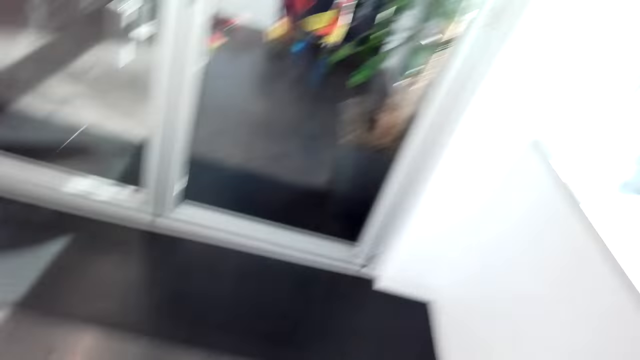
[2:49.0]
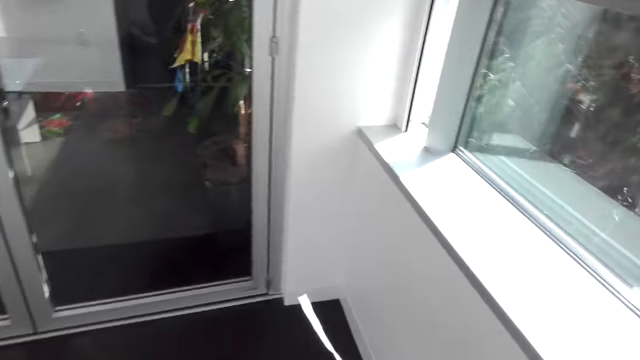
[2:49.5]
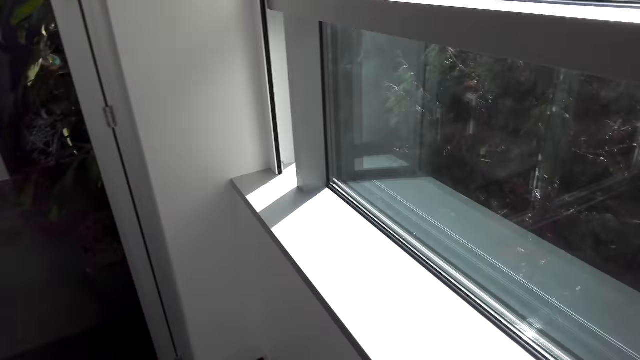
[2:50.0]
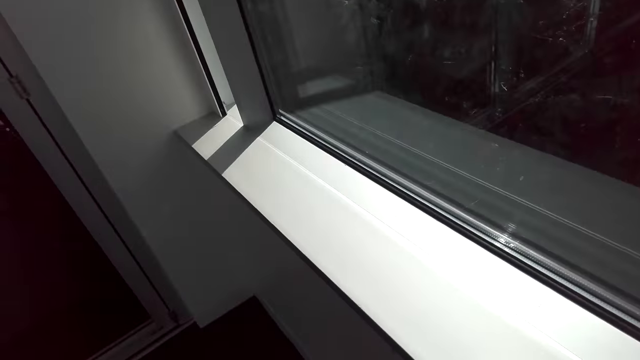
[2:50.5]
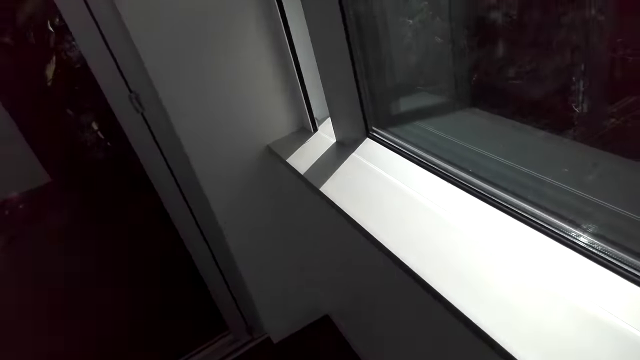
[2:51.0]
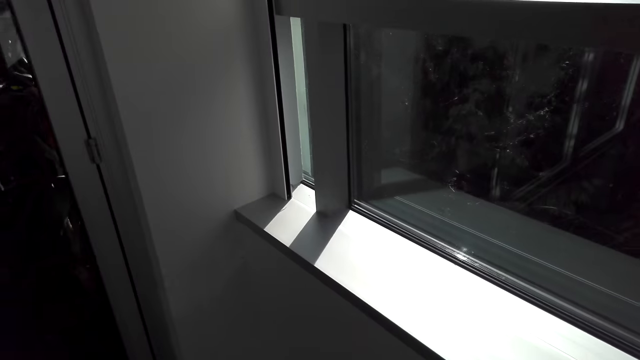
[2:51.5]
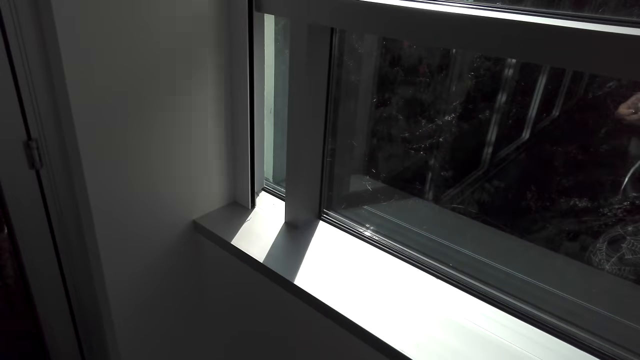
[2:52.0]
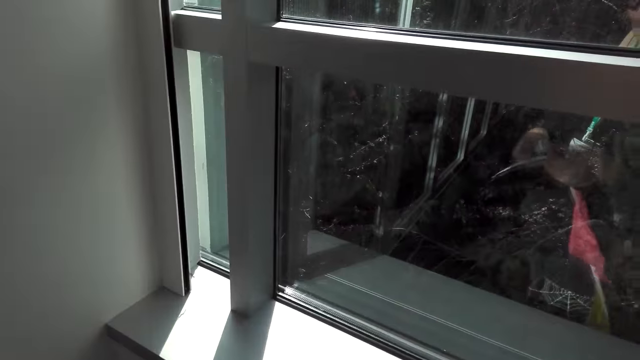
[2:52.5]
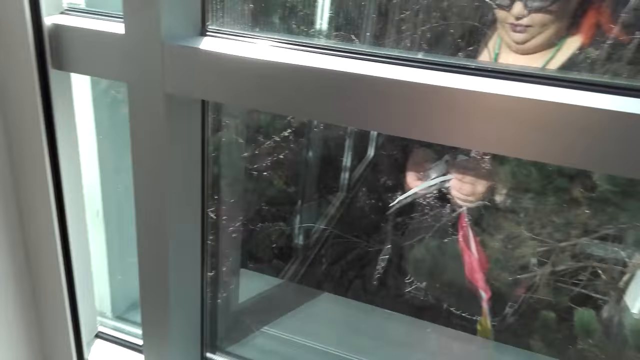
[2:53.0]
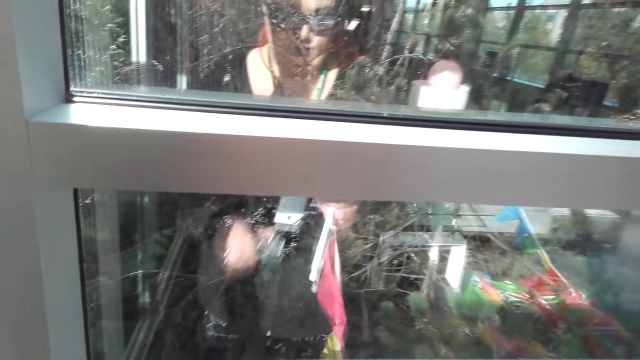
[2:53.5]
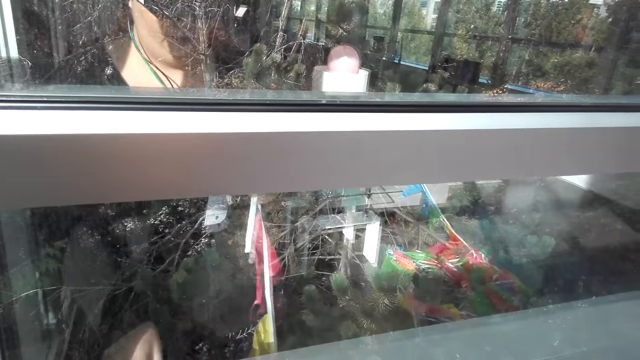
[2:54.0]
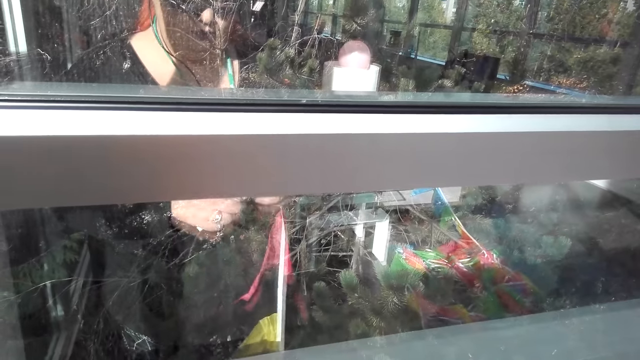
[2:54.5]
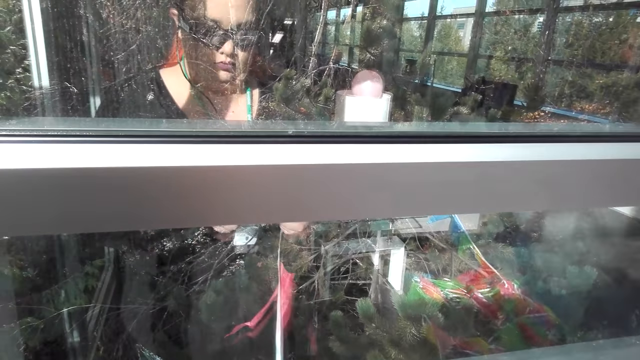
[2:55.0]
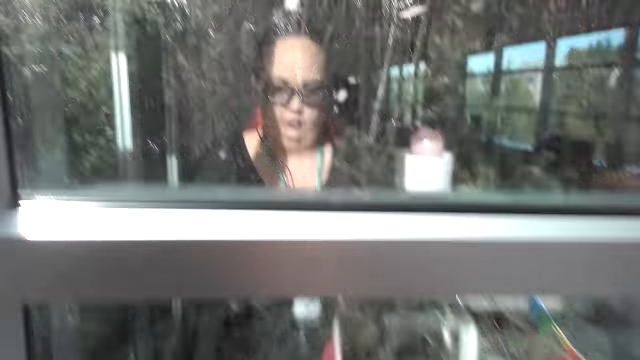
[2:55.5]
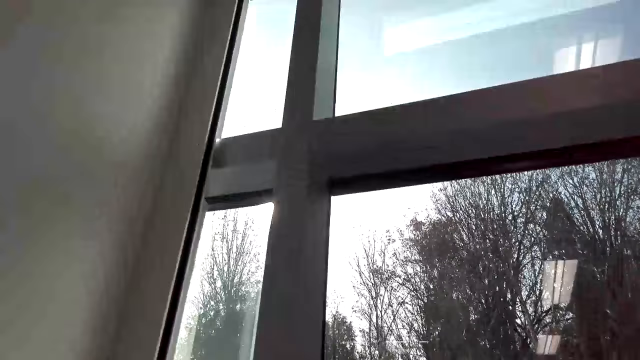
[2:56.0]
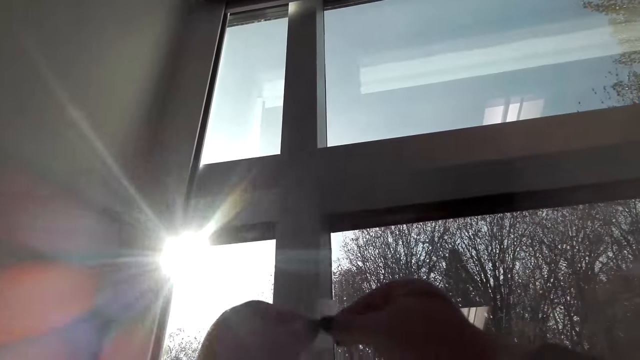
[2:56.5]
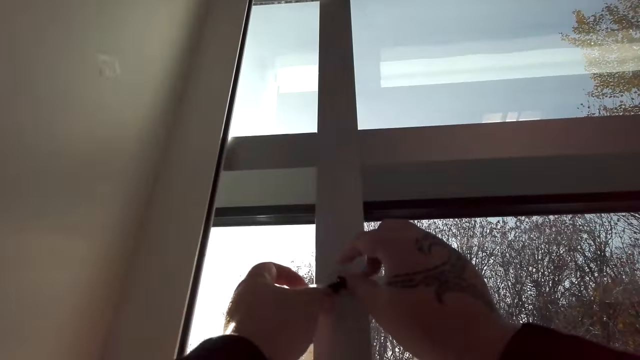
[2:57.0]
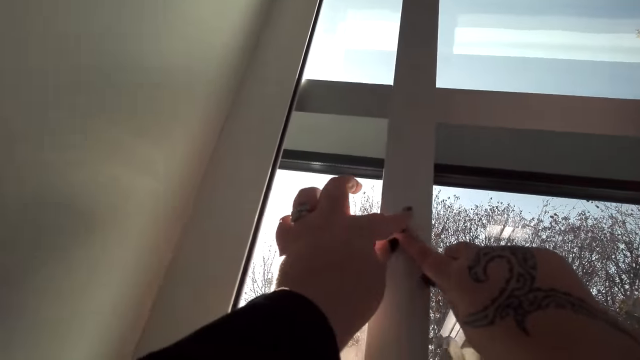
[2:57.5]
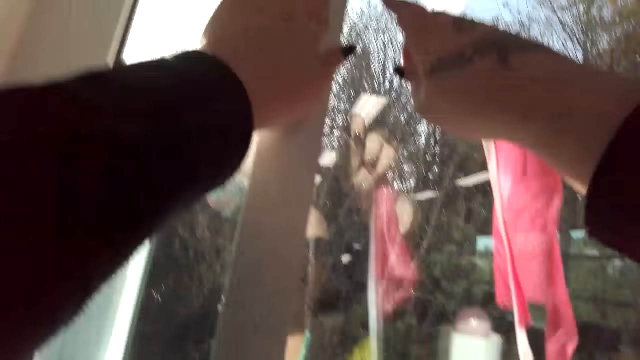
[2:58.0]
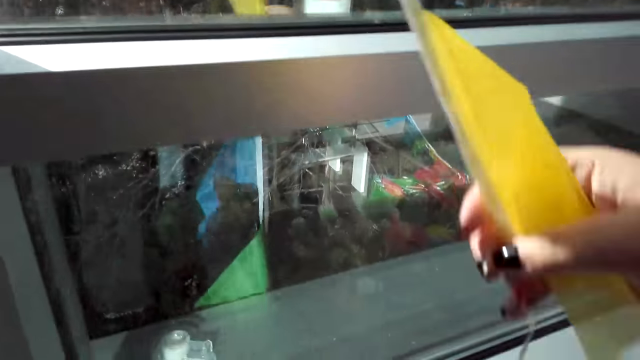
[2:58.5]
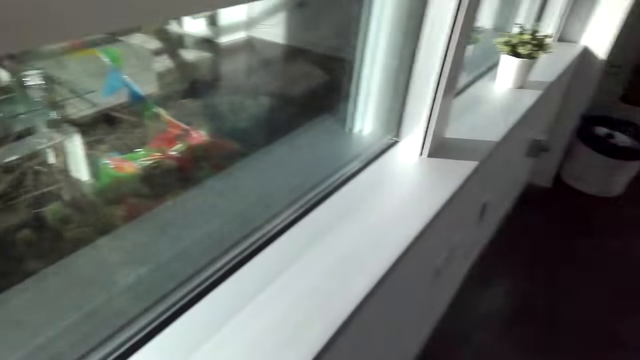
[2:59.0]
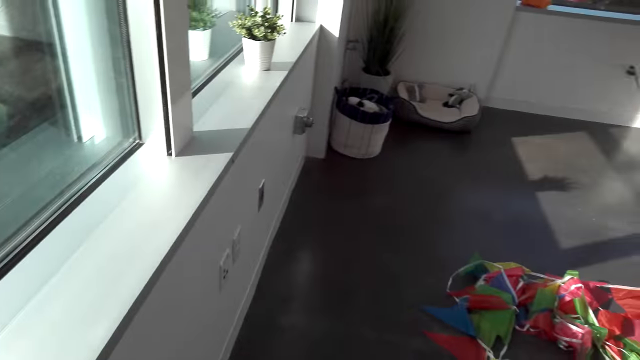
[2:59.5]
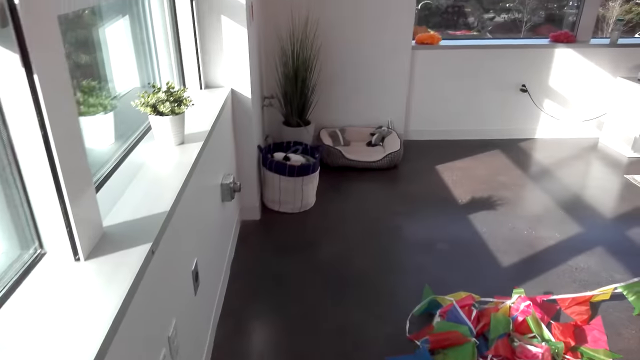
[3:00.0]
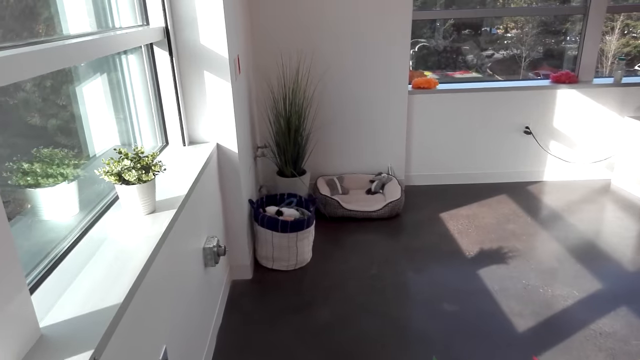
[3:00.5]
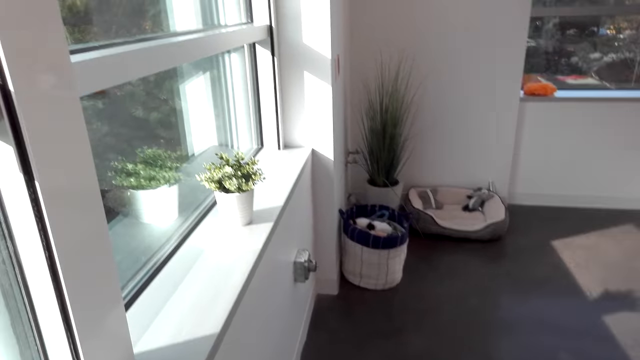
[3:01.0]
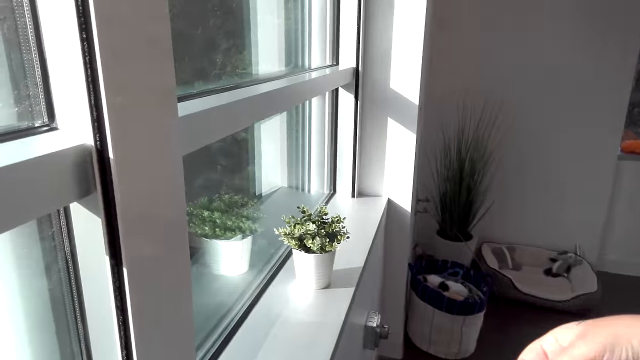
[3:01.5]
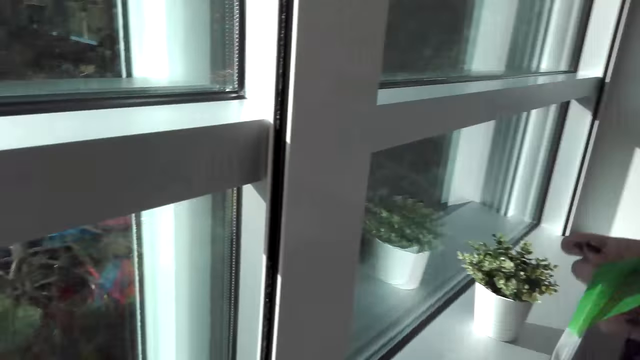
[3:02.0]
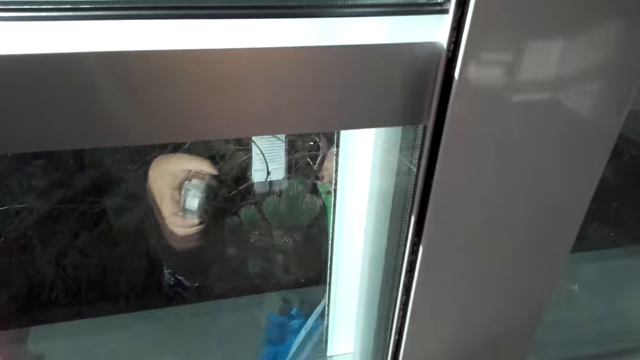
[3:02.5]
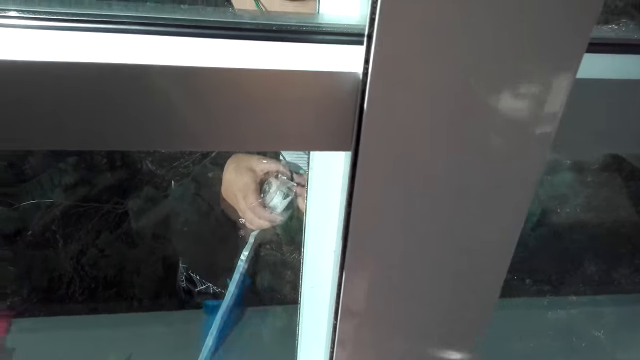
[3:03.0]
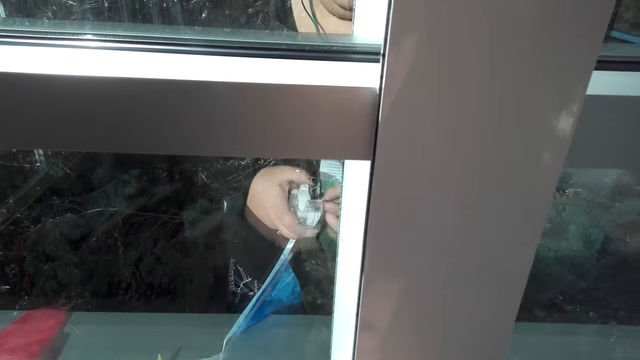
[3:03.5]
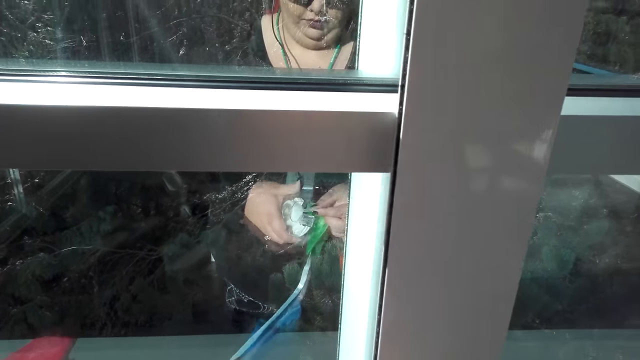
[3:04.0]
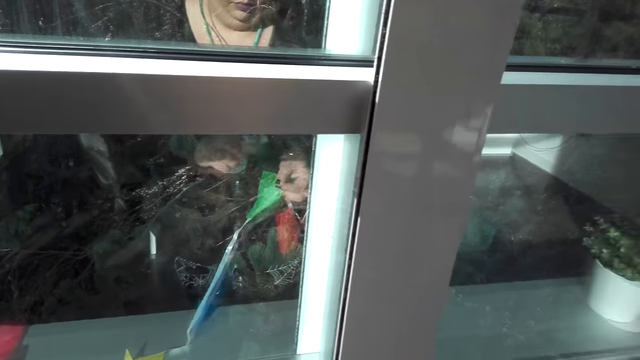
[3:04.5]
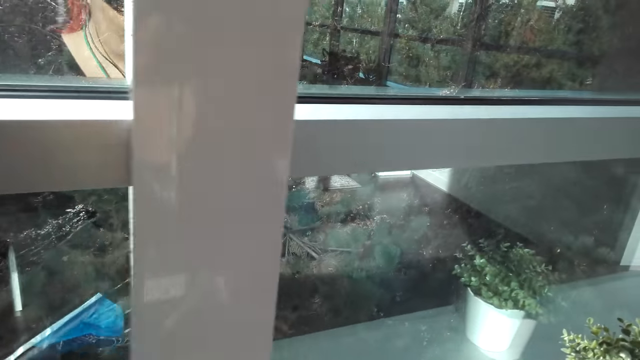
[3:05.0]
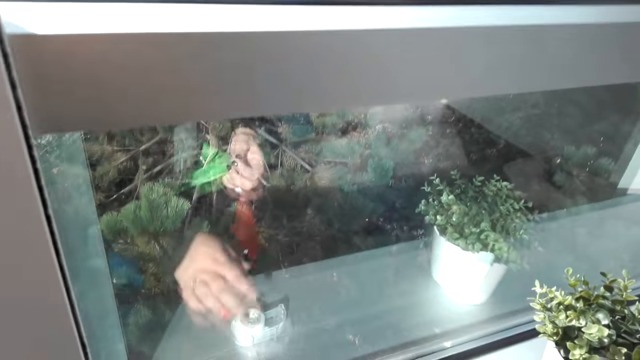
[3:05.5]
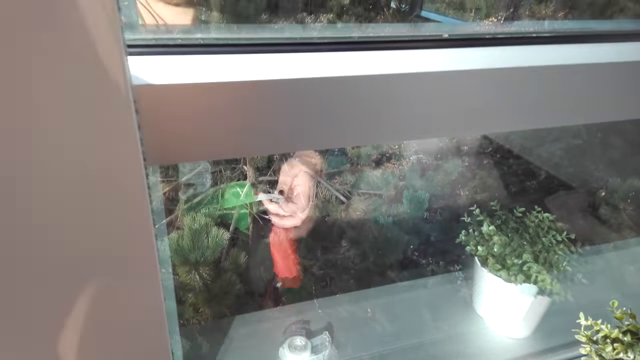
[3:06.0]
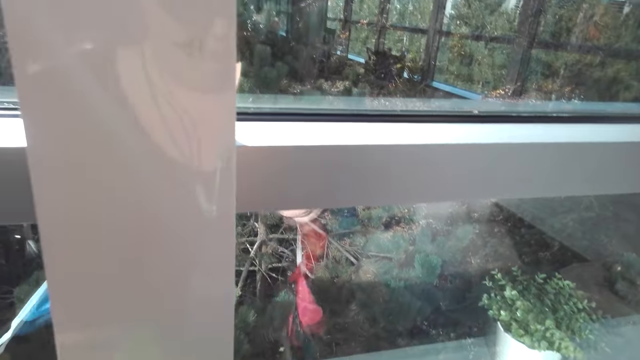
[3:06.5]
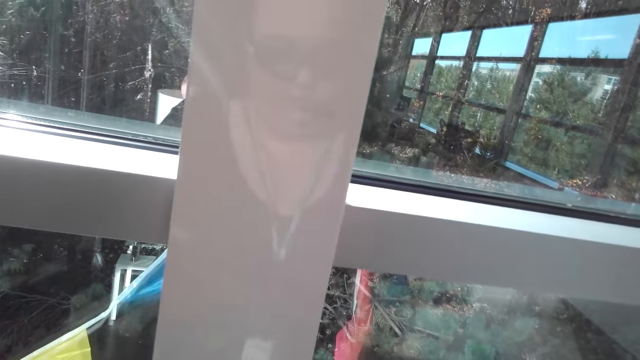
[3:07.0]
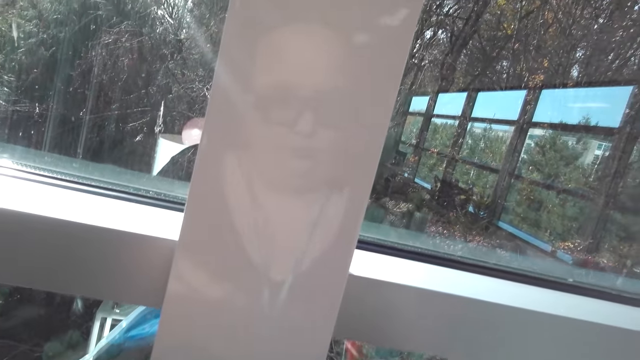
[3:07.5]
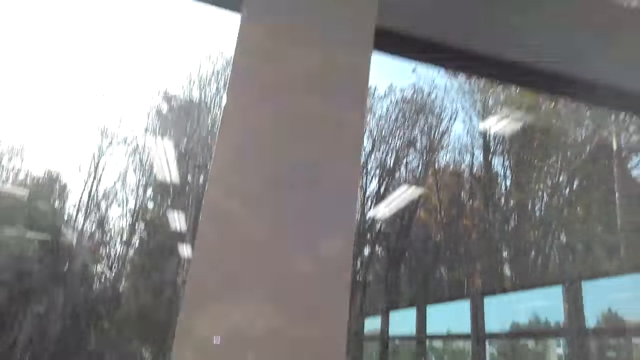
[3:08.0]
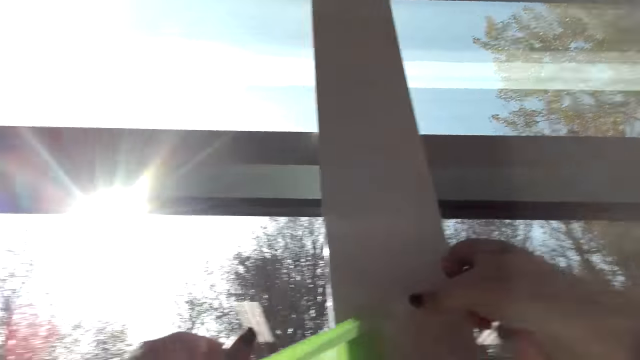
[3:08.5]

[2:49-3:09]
The camera wearer places something on the window shelf. They stick the triangular decorations on the wall. They walk around. They cut a piece of masking tape and drop the masking tape.
